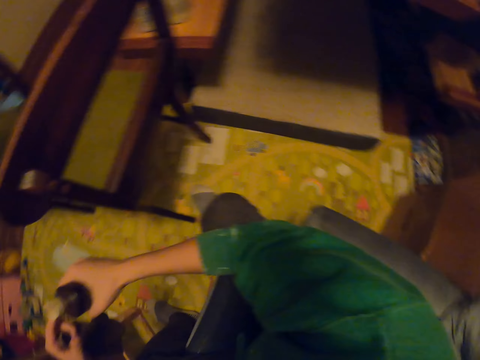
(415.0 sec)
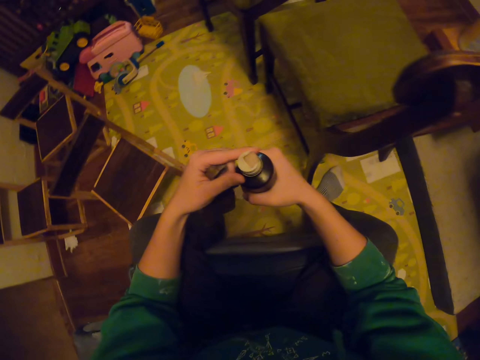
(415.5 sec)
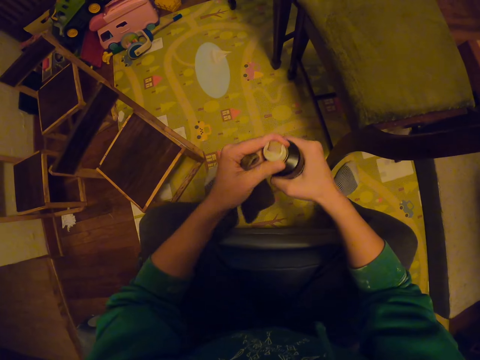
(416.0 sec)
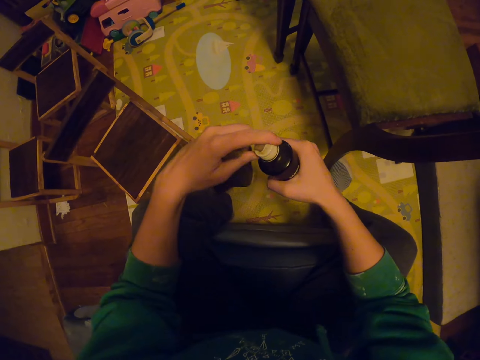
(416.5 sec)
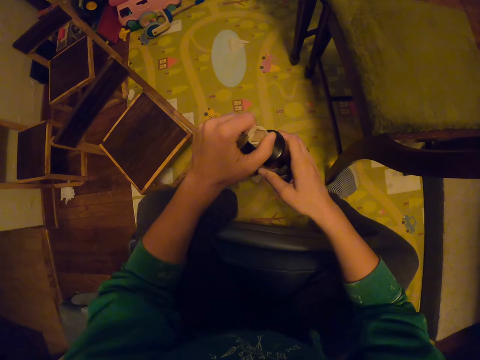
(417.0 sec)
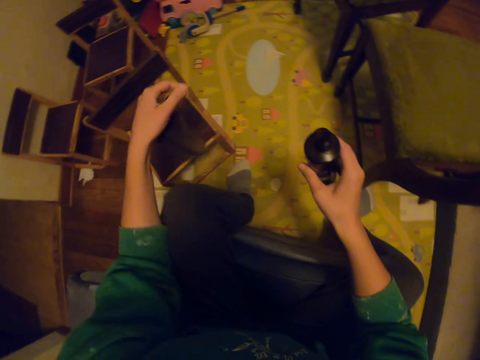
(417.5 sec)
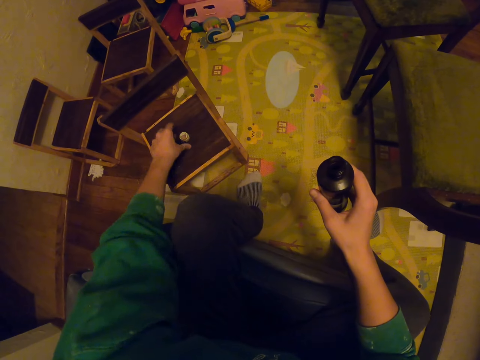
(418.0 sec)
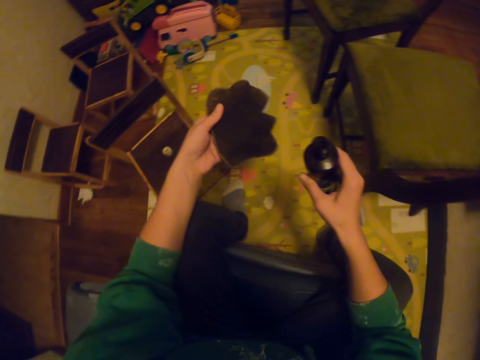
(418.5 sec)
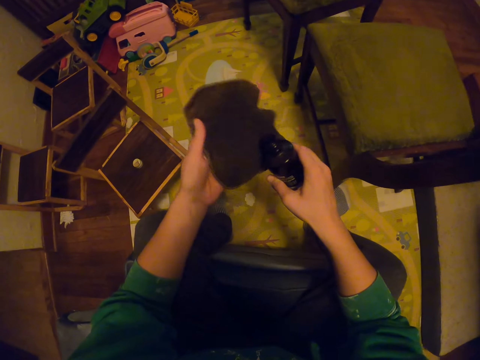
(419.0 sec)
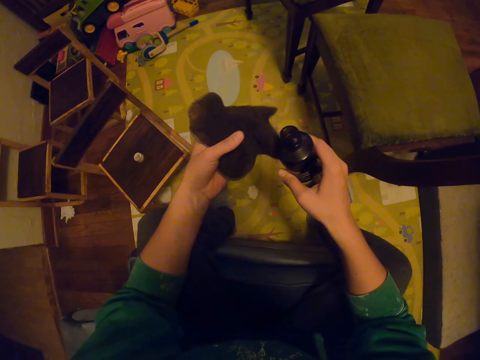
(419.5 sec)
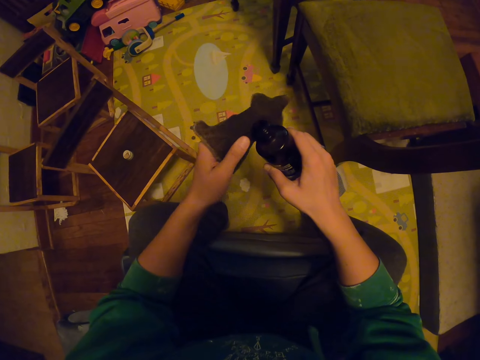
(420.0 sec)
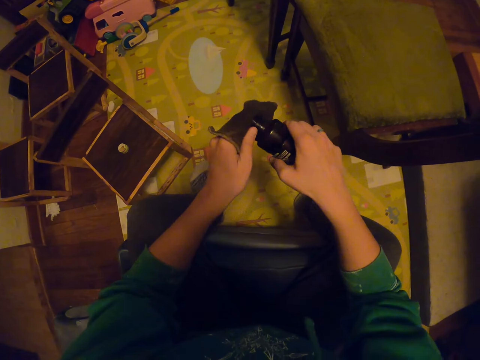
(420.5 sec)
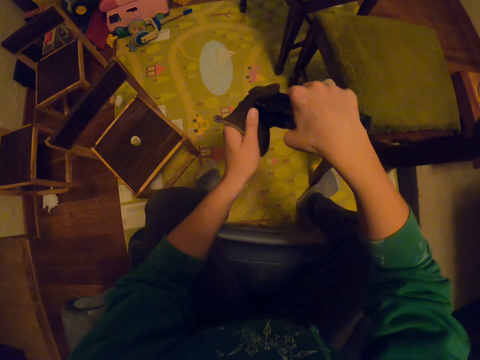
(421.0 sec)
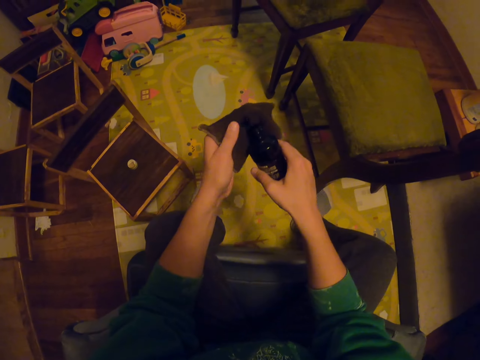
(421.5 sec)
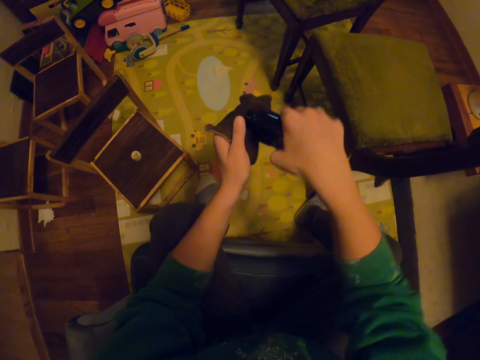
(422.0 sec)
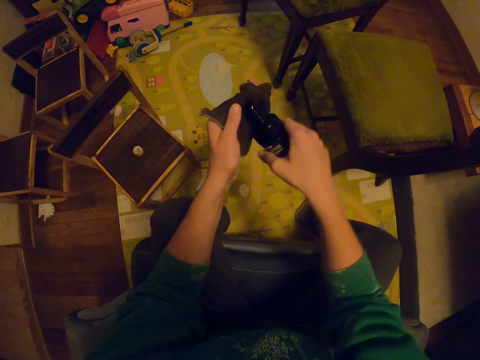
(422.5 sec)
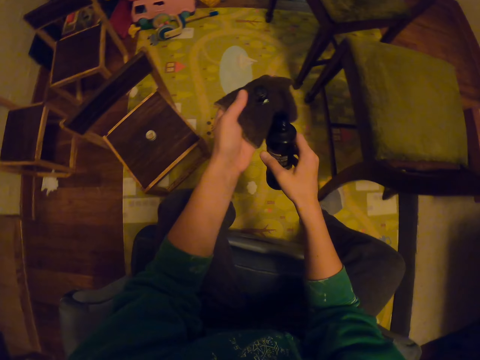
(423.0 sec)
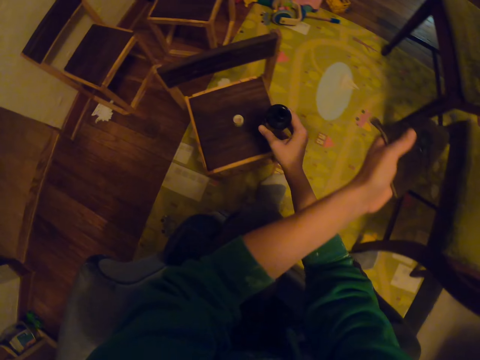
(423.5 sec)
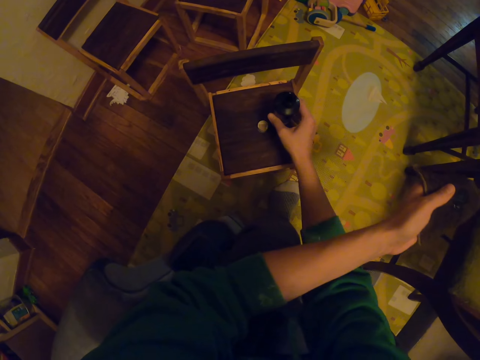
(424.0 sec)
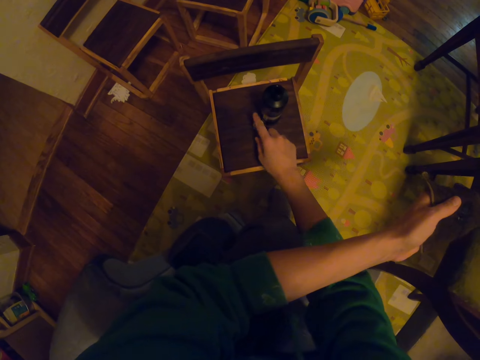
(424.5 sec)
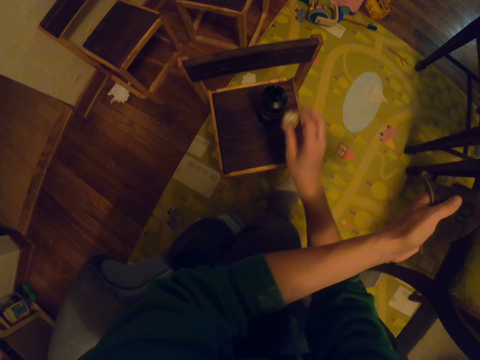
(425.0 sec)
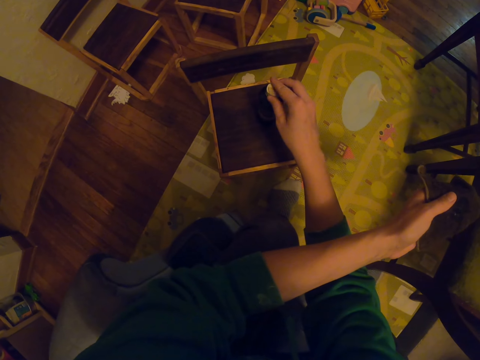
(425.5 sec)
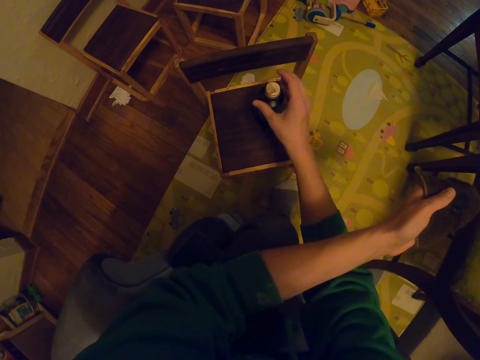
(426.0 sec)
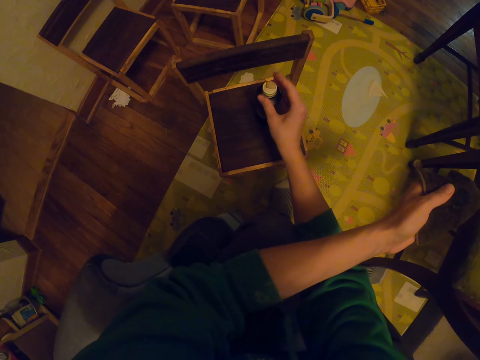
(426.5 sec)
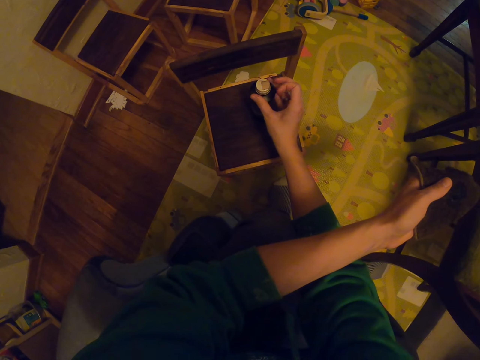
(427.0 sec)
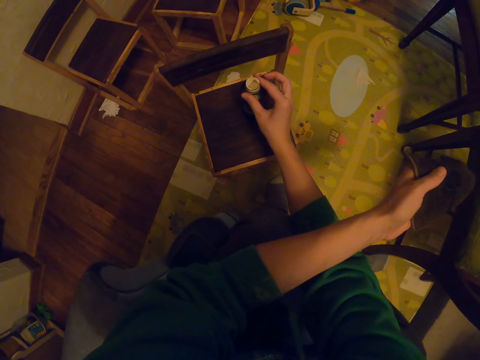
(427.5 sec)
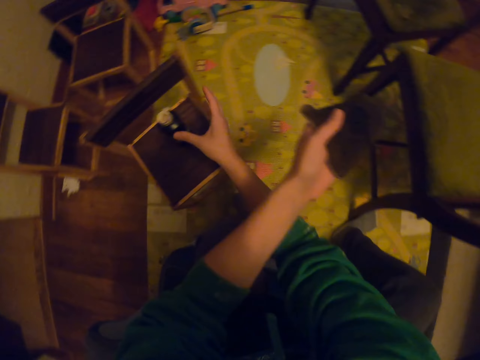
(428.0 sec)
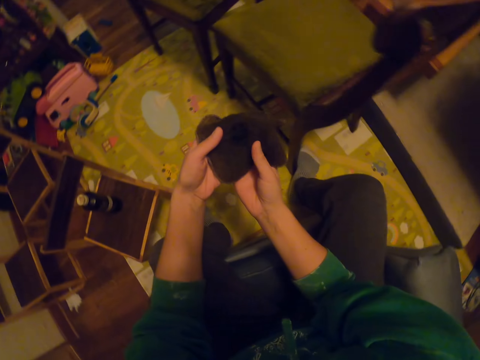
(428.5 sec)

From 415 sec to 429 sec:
The camera wearer opens the lid of the bottle. They place the lid on the chair. They pour the liquids on the towel. They place the bottle on the chair. They close the bottle with the lid.

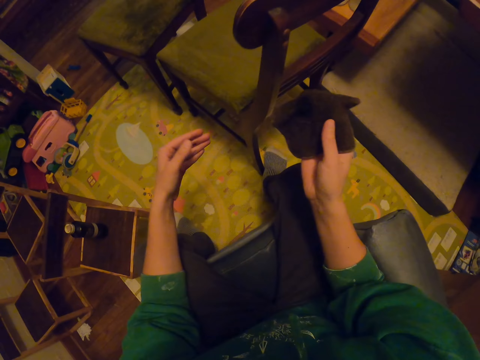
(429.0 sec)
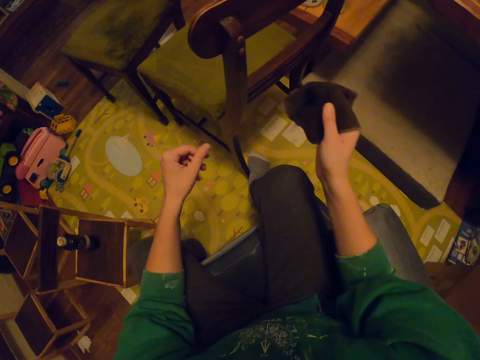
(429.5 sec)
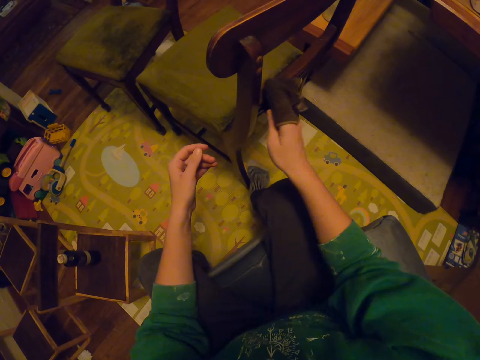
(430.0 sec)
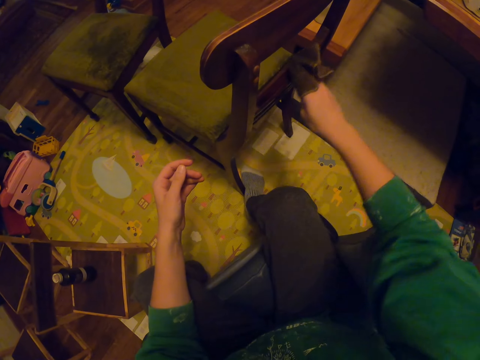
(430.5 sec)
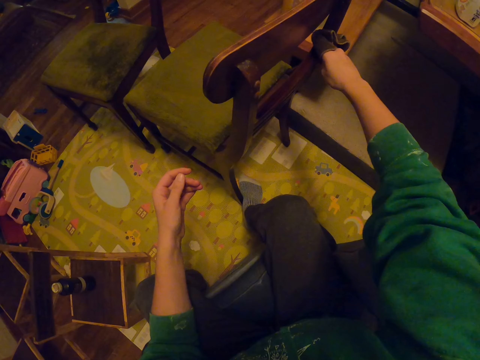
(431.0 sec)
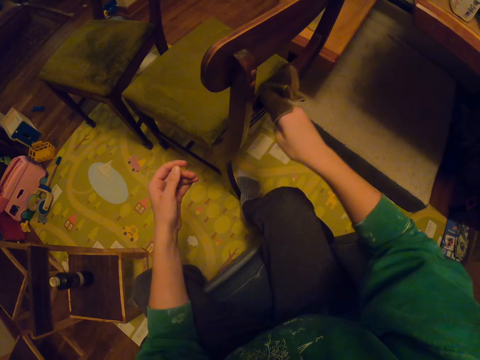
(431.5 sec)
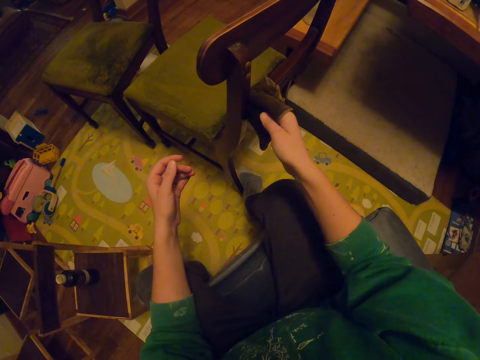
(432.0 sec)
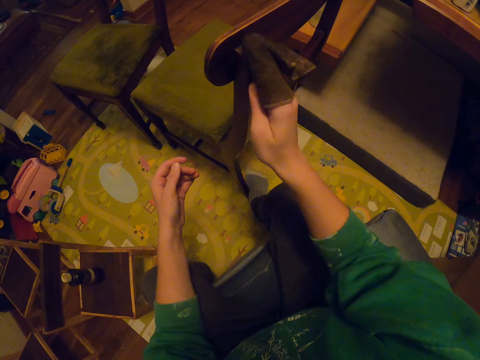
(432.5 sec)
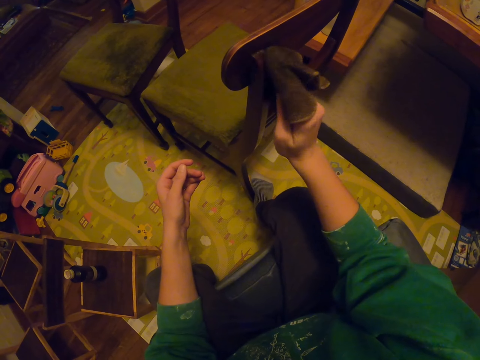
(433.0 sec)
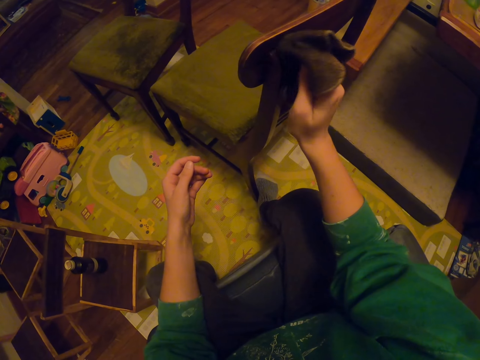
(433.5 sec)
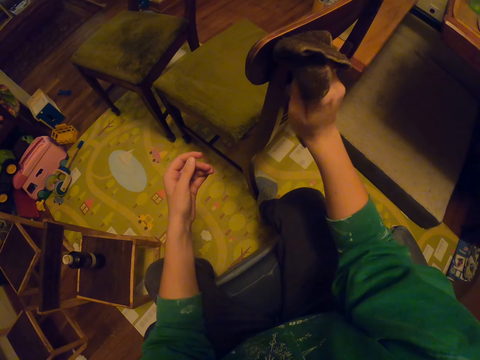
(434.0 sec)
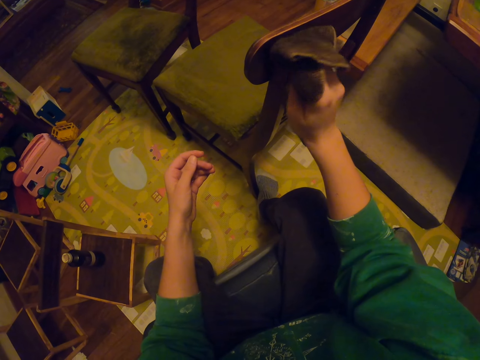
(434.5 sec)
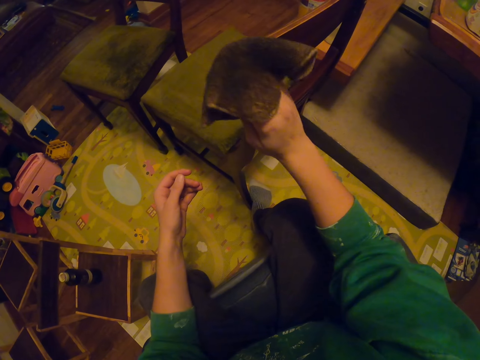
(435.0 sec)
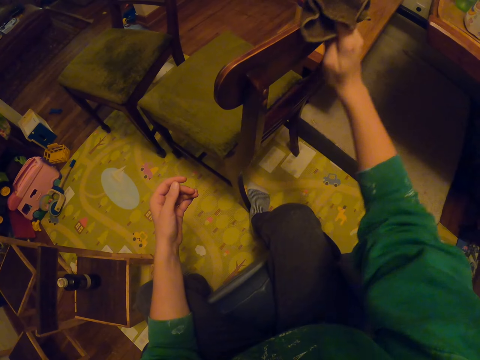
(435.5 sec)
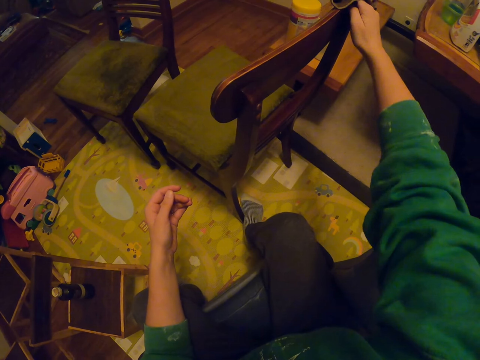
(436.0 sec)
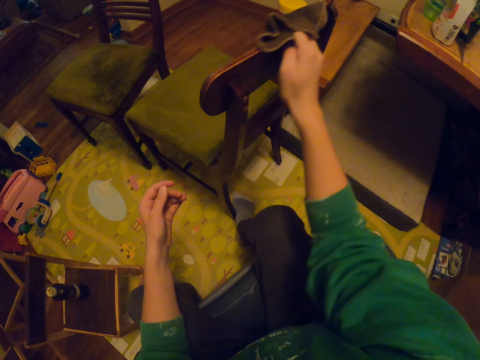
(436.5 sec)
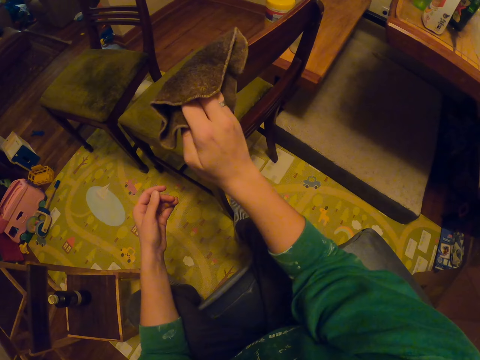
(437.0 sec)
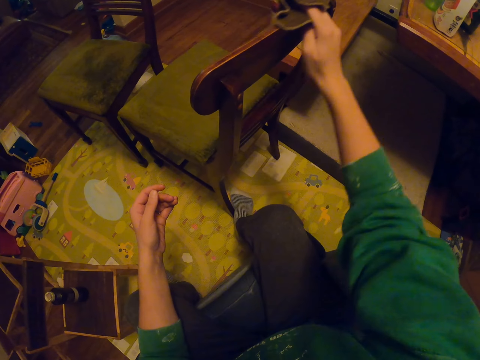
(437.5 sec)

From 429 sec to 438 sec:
The camera wearer wipes the chair with a towel. They paint the wooden part of the chair with a cloth.

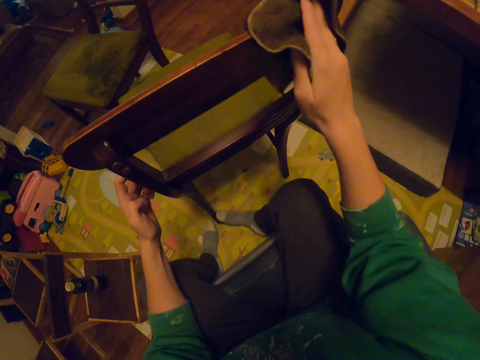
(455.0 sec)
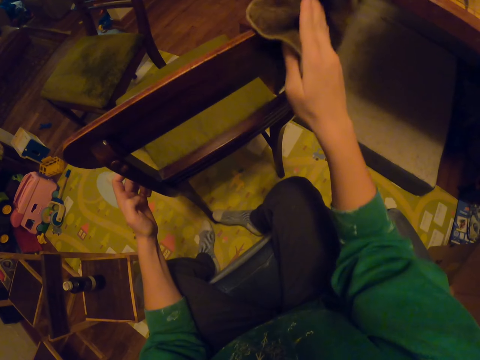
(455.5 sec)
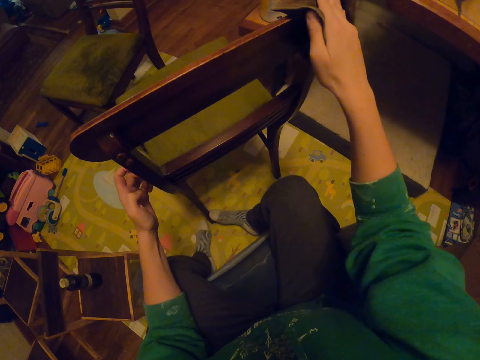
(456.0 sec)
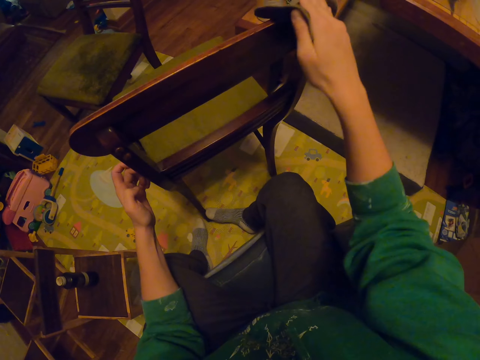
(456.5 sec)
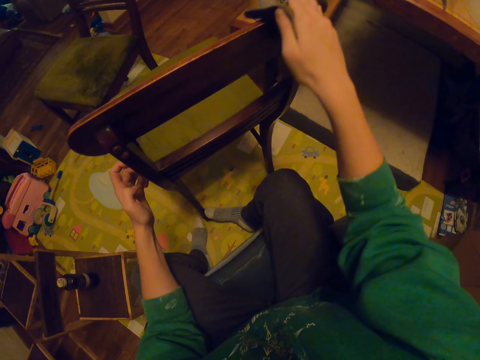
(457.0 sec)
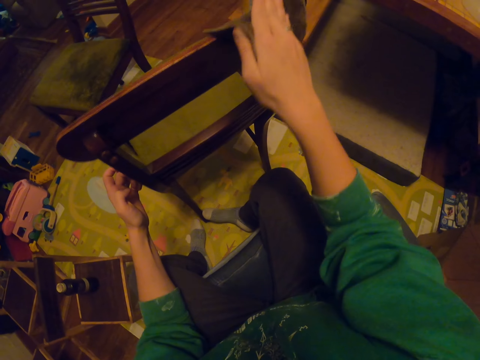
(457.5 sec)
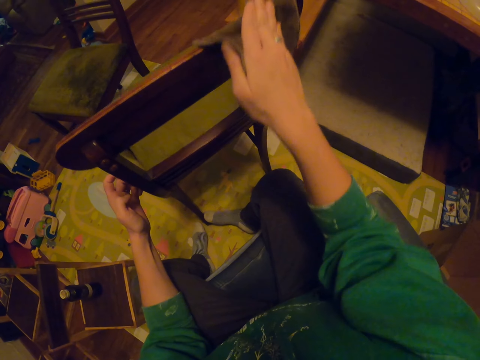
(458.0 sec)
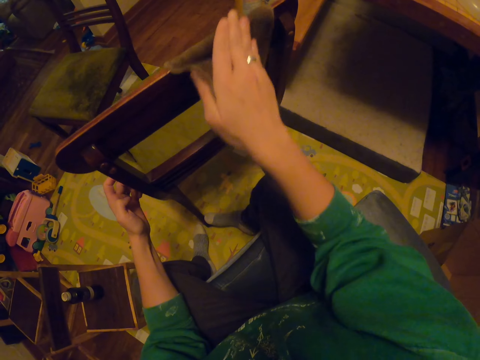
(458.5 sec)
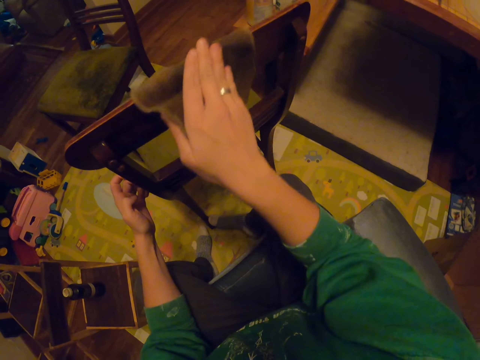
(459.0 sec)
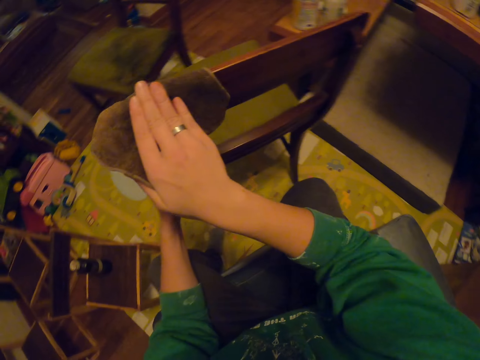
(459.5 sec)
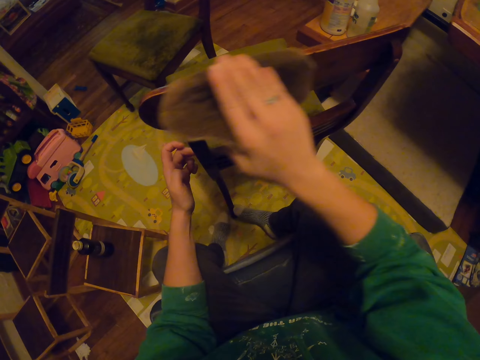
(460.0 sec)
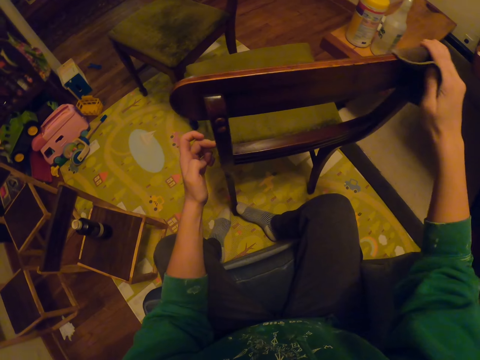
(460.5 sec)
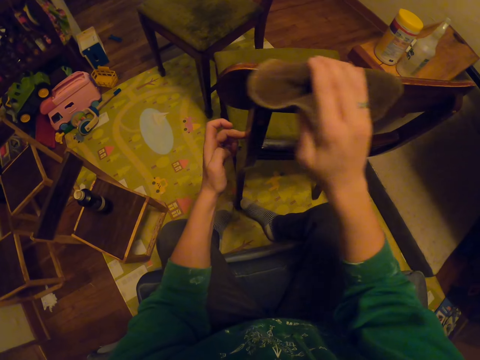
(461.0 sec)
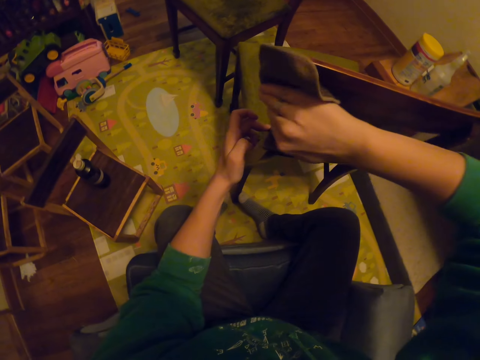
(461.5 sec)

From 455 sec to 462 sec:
The camera wearer is scrubbing.
